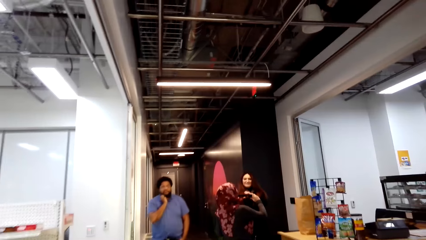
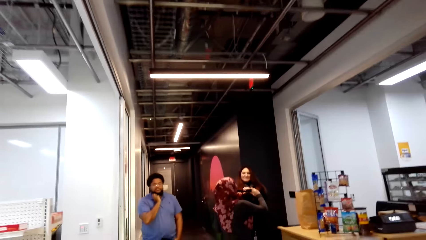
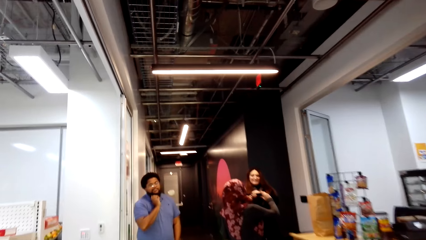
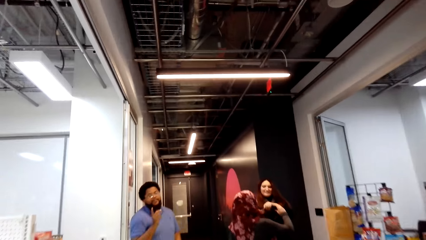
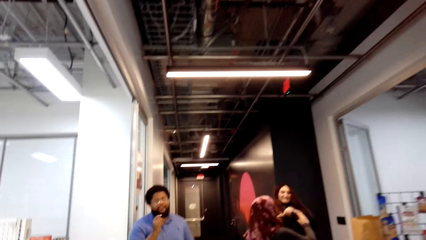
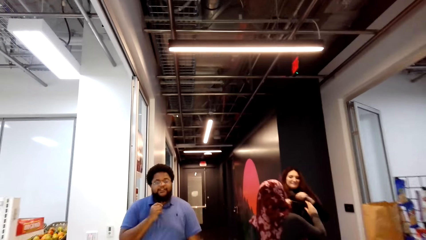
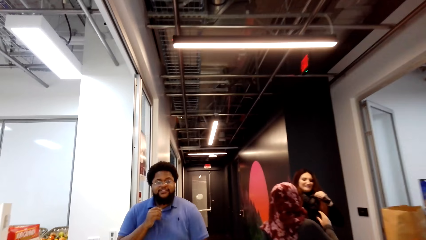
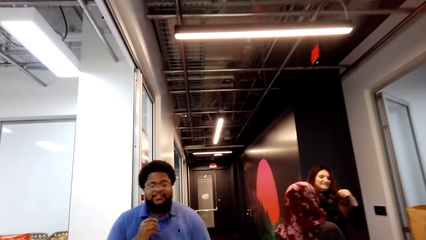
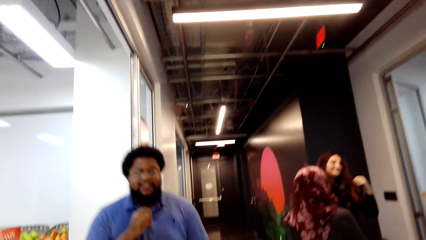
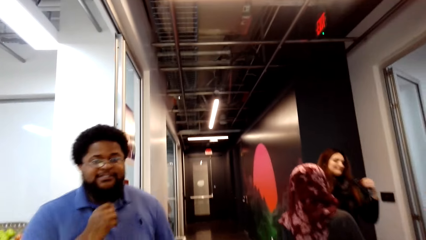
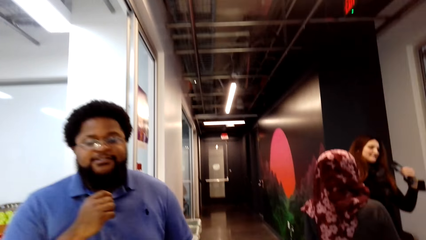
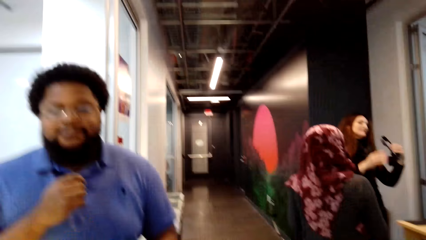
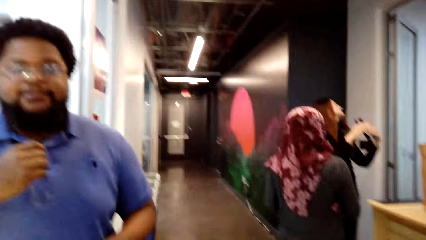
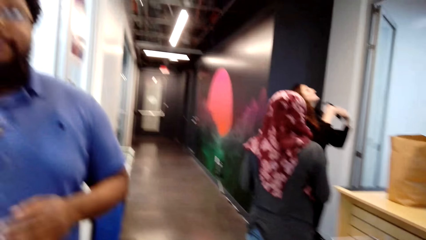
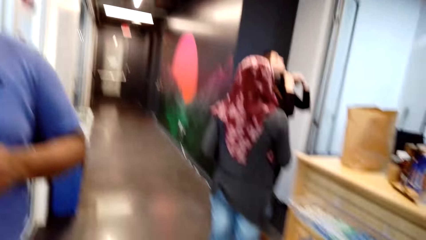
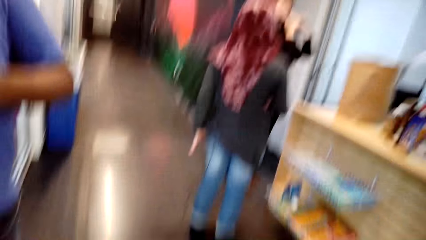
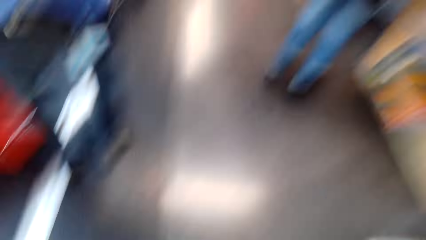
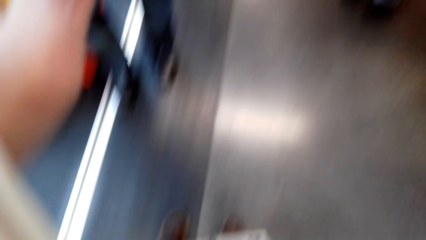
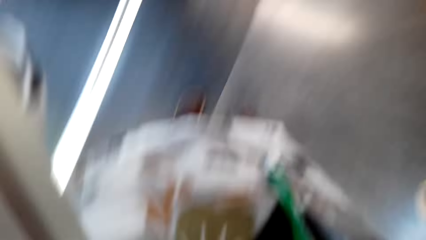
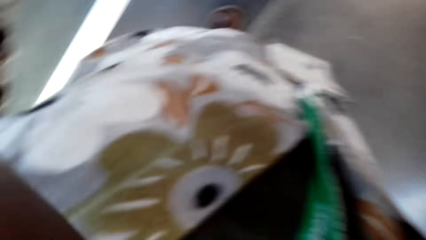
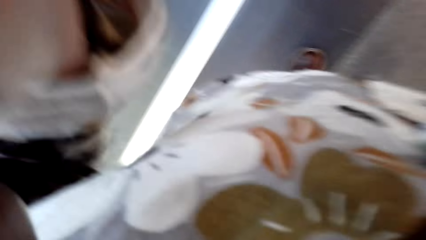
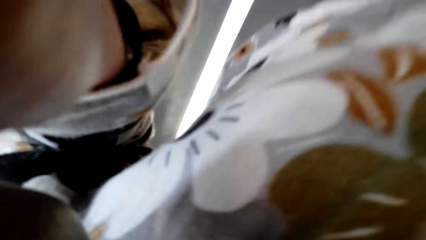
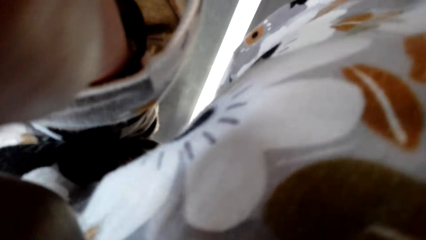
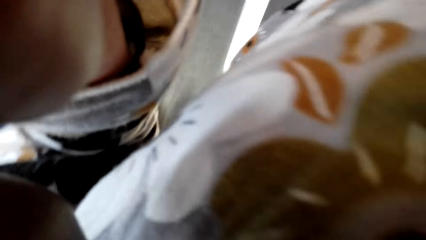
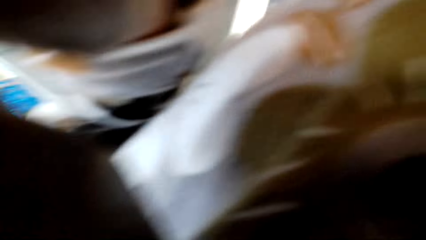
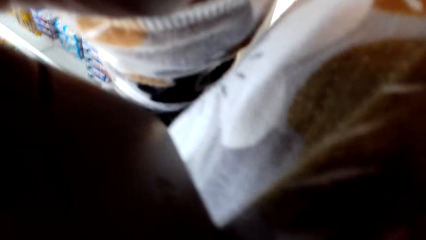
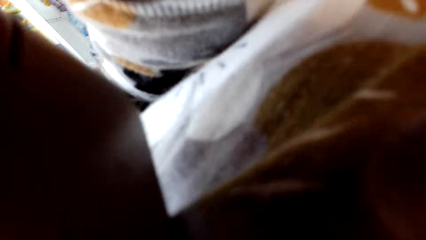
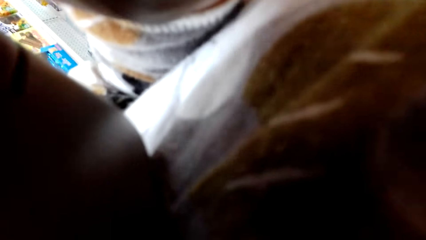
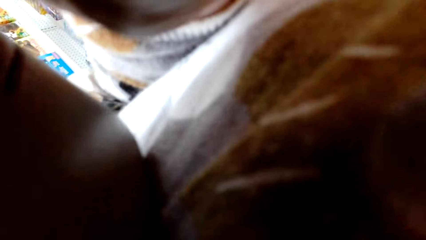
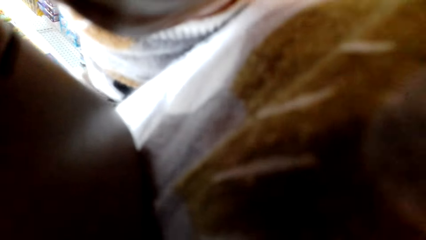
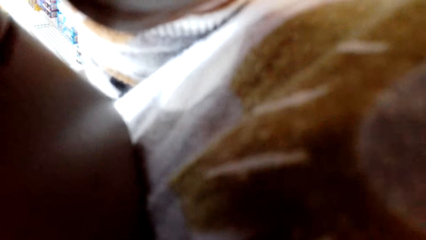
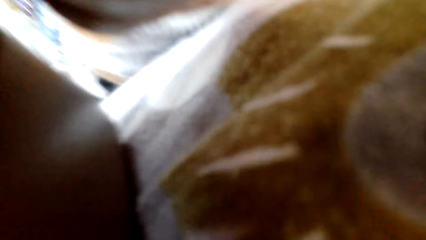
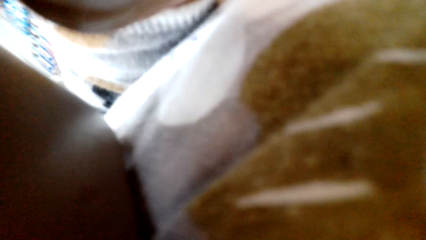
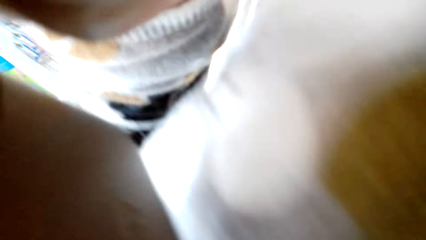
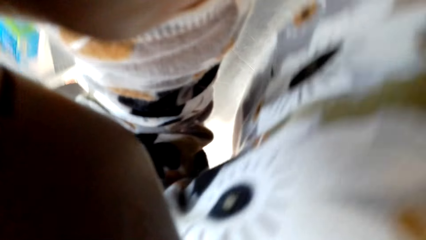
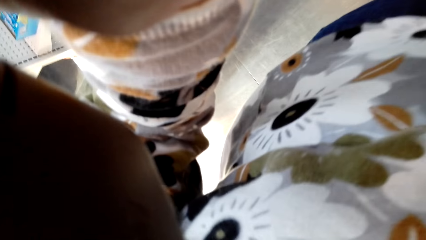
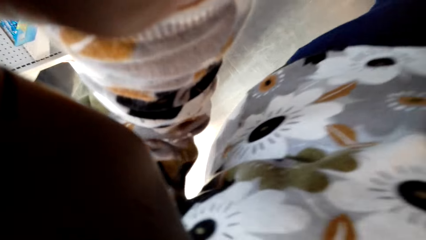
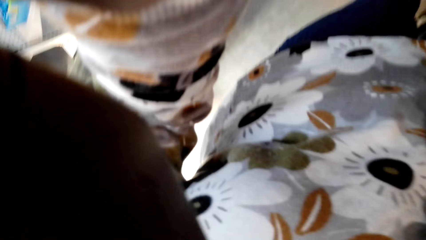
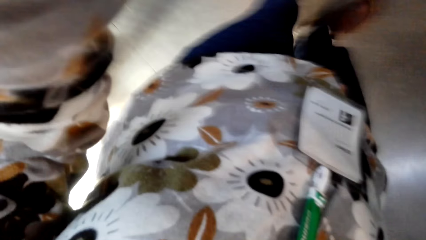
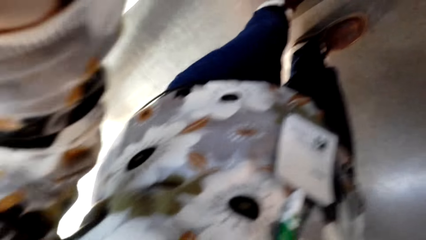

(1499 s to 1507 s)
The camera wearer interacts with a person. The person walks past the camera wearer.
